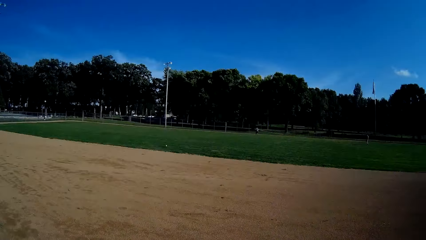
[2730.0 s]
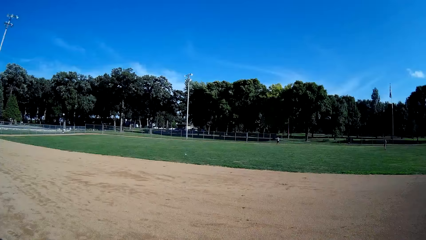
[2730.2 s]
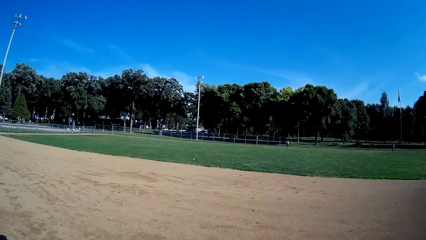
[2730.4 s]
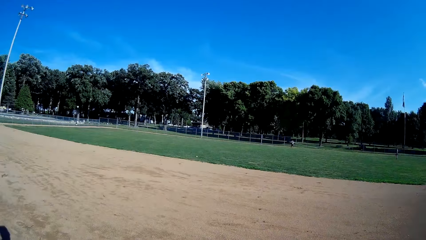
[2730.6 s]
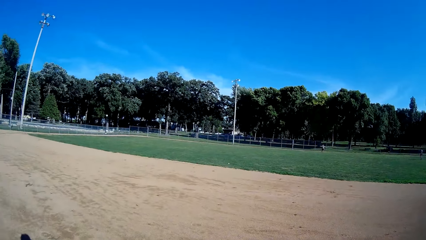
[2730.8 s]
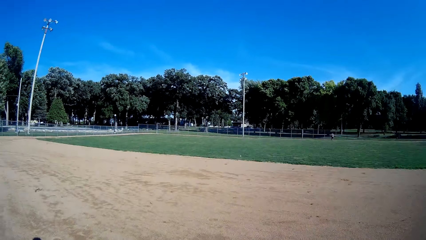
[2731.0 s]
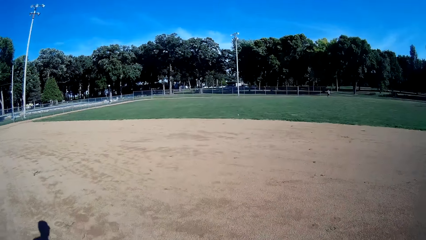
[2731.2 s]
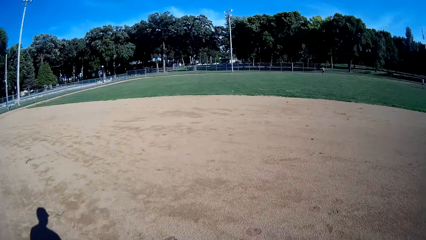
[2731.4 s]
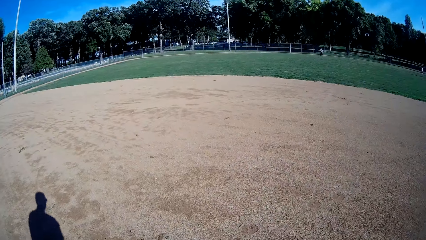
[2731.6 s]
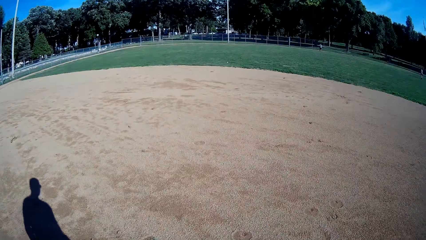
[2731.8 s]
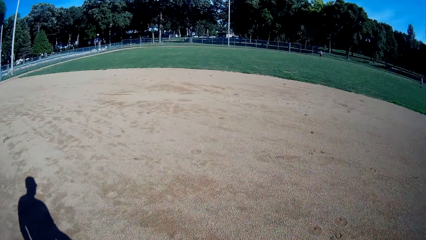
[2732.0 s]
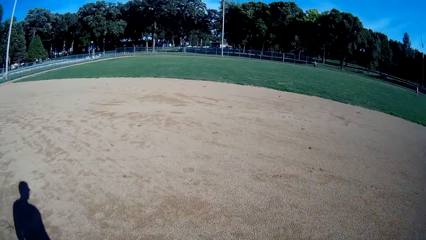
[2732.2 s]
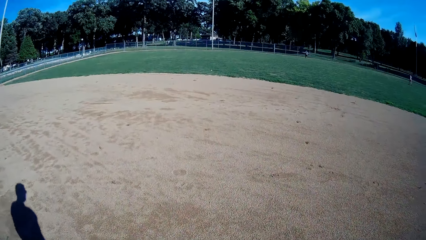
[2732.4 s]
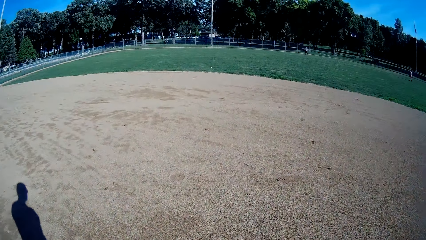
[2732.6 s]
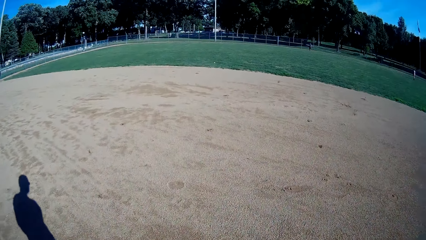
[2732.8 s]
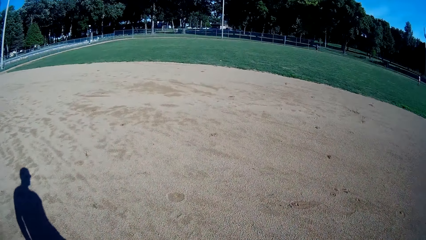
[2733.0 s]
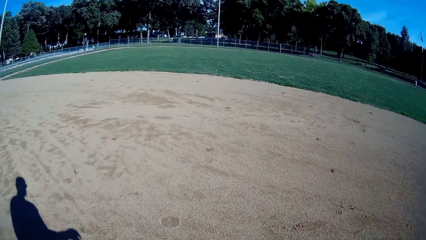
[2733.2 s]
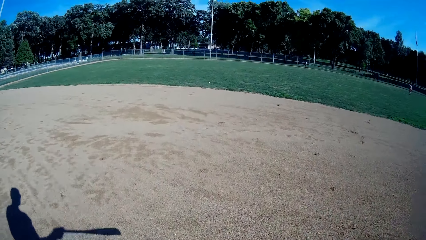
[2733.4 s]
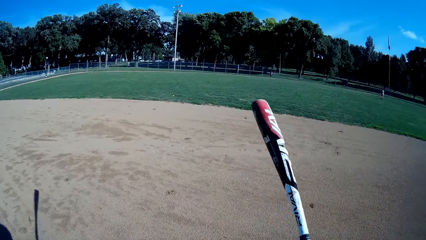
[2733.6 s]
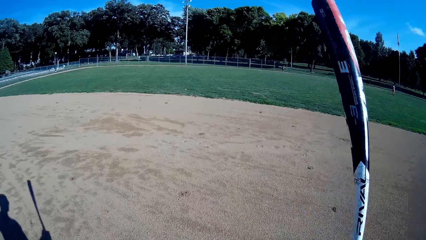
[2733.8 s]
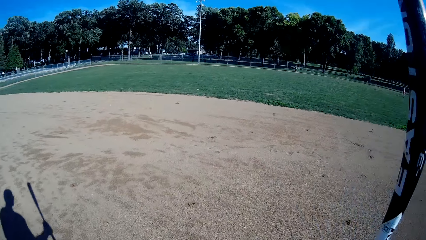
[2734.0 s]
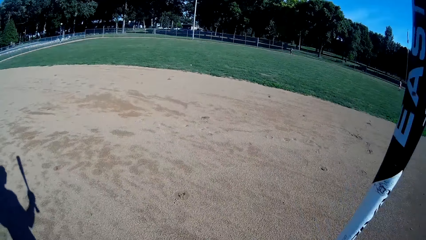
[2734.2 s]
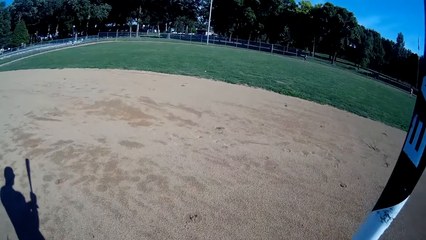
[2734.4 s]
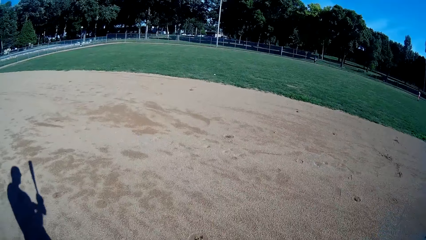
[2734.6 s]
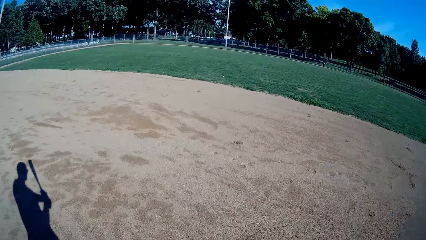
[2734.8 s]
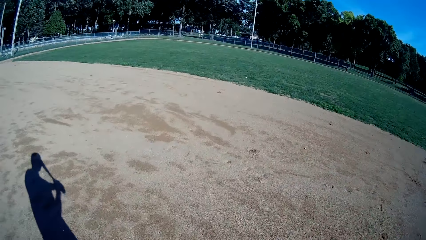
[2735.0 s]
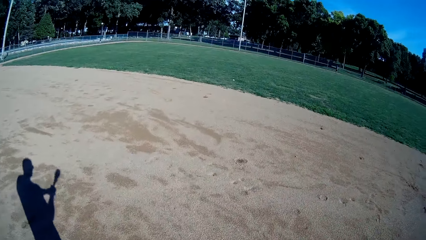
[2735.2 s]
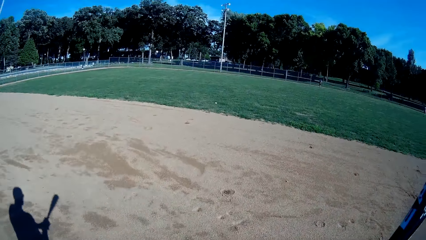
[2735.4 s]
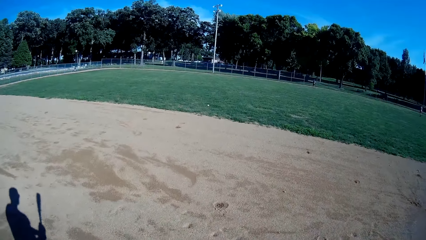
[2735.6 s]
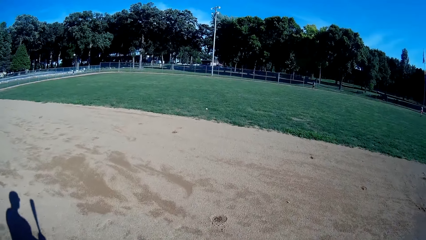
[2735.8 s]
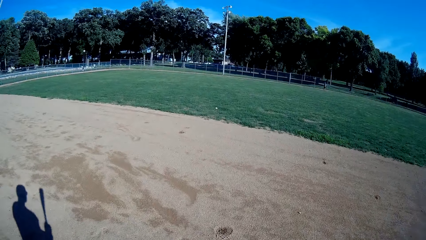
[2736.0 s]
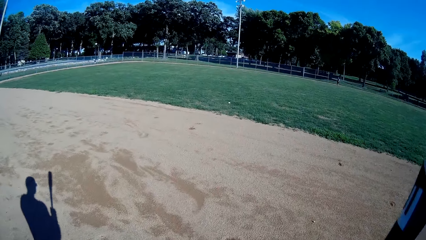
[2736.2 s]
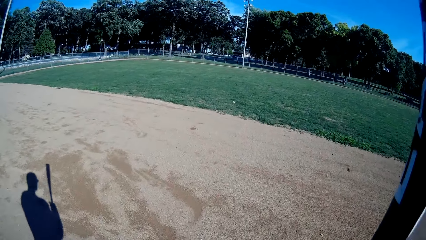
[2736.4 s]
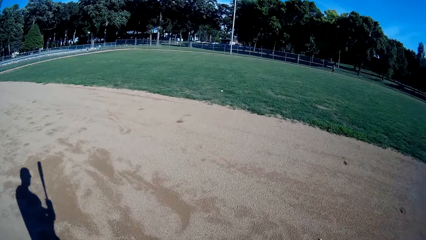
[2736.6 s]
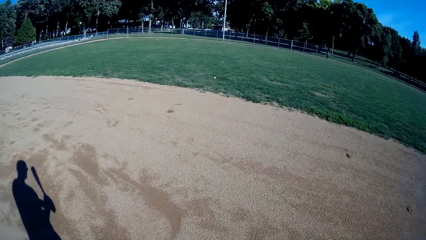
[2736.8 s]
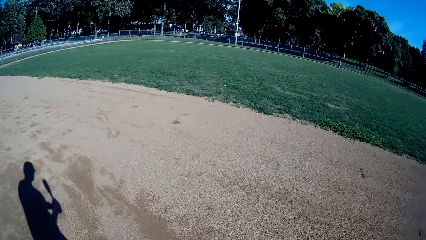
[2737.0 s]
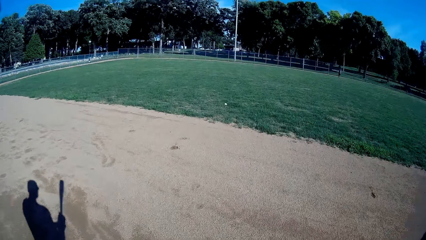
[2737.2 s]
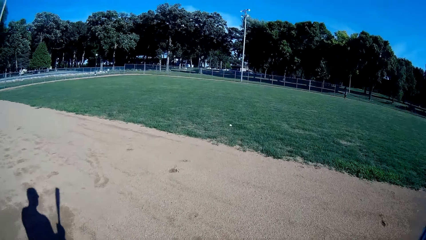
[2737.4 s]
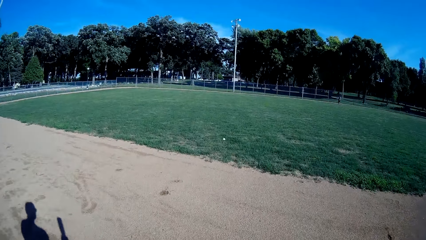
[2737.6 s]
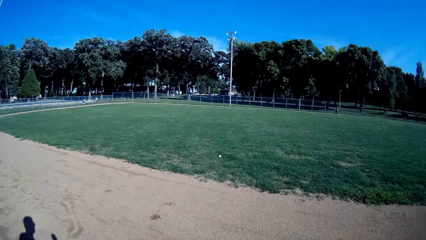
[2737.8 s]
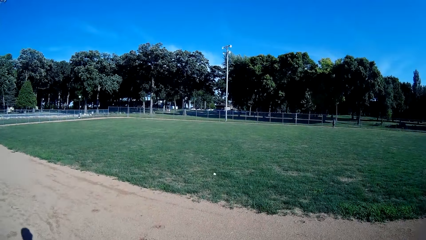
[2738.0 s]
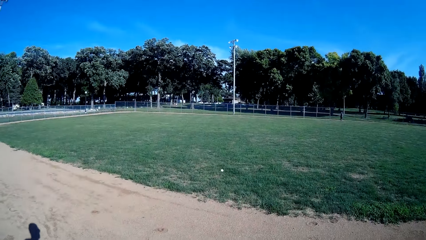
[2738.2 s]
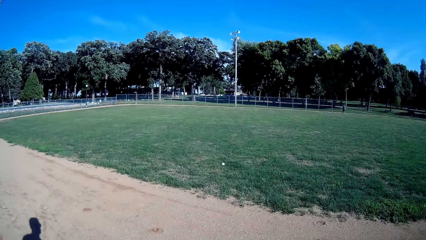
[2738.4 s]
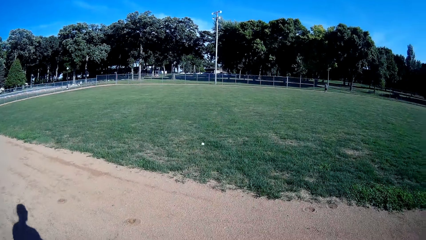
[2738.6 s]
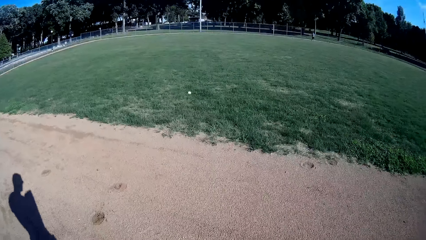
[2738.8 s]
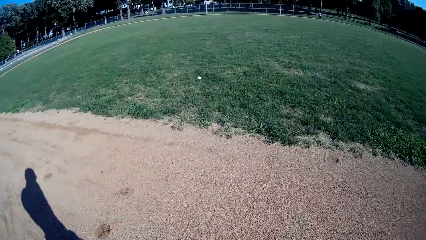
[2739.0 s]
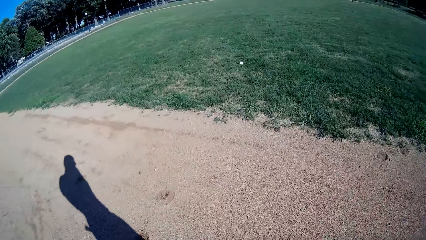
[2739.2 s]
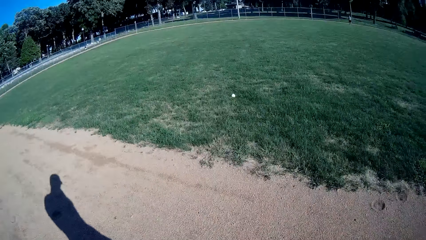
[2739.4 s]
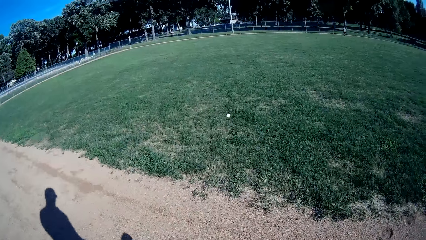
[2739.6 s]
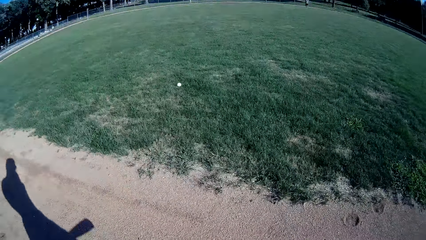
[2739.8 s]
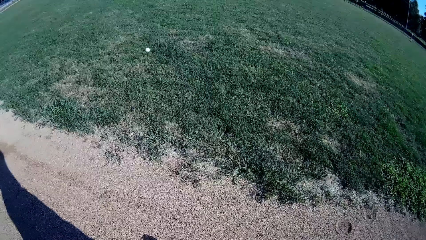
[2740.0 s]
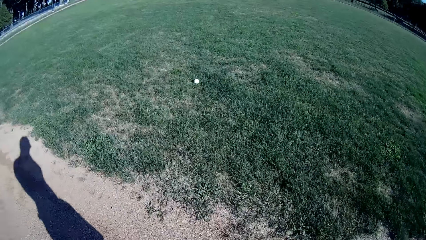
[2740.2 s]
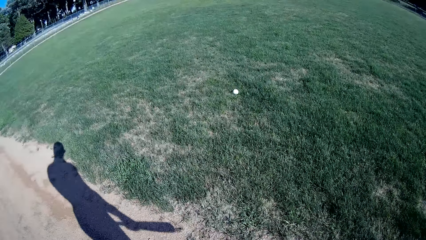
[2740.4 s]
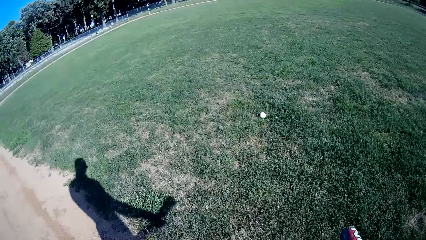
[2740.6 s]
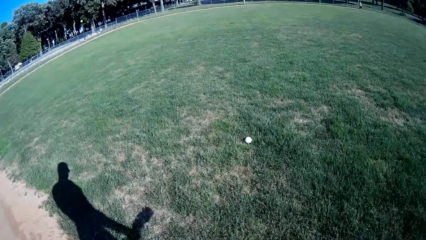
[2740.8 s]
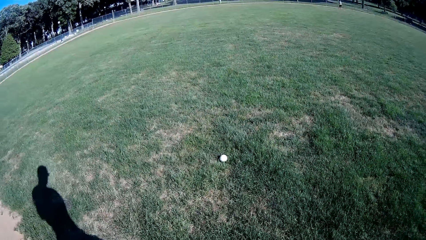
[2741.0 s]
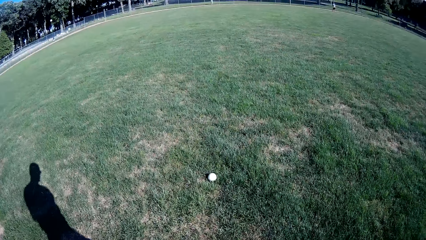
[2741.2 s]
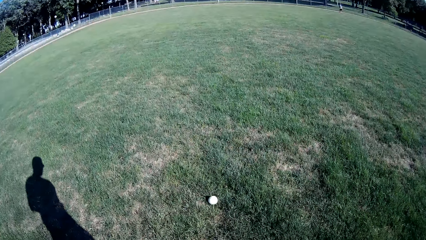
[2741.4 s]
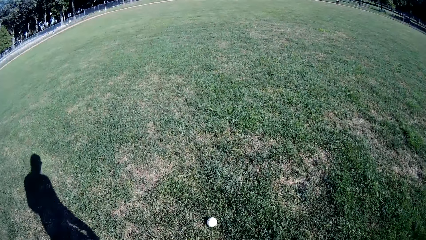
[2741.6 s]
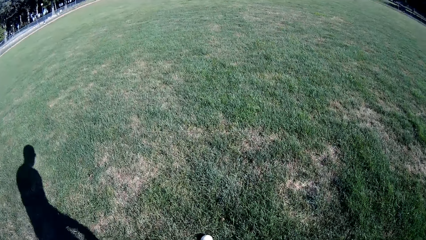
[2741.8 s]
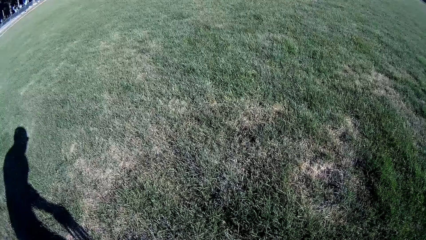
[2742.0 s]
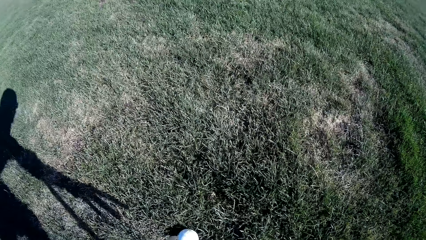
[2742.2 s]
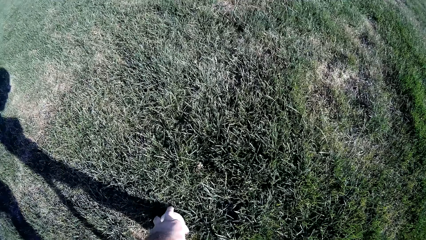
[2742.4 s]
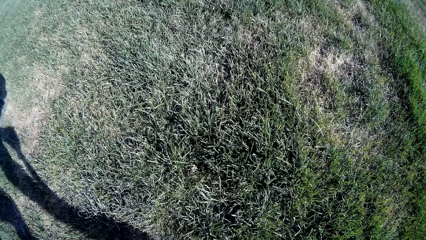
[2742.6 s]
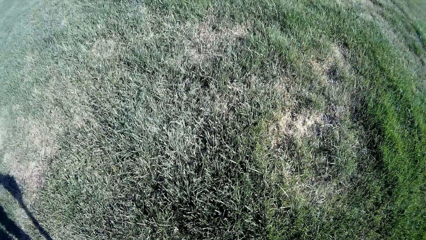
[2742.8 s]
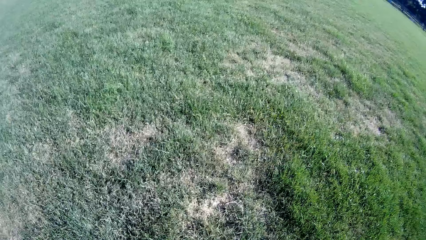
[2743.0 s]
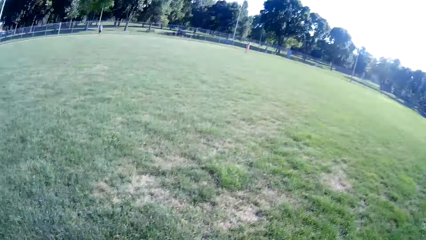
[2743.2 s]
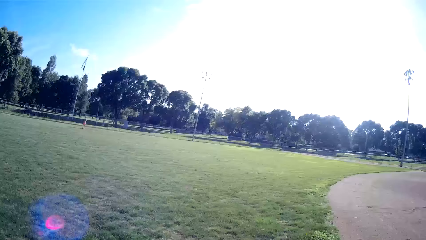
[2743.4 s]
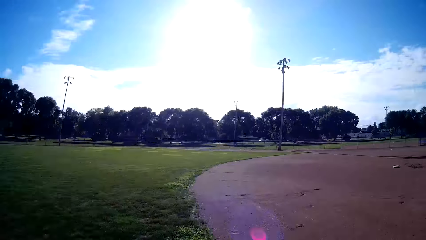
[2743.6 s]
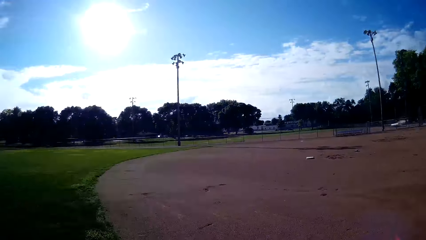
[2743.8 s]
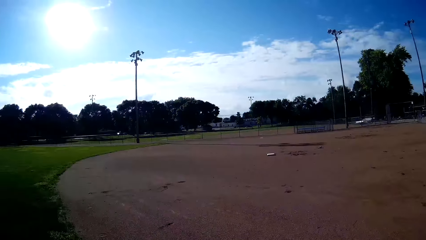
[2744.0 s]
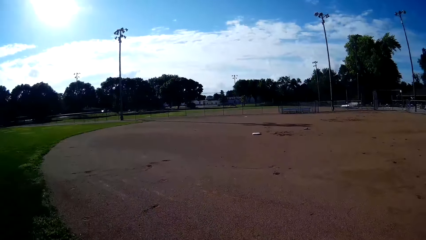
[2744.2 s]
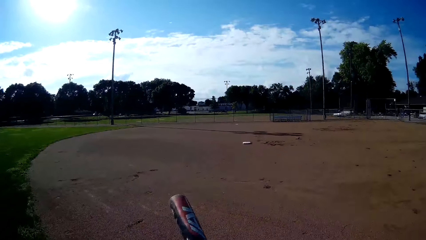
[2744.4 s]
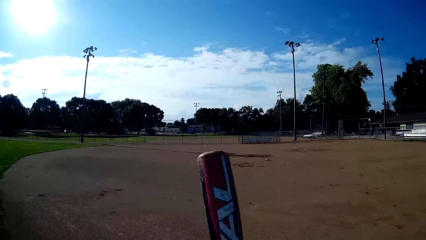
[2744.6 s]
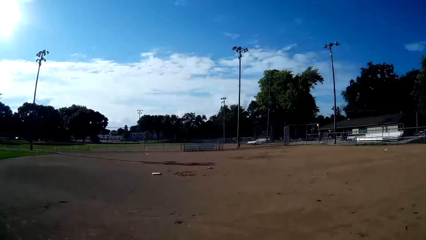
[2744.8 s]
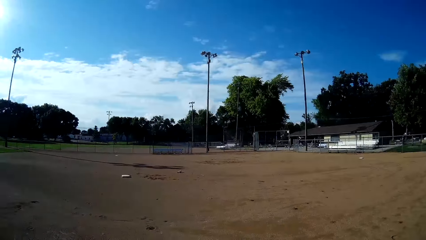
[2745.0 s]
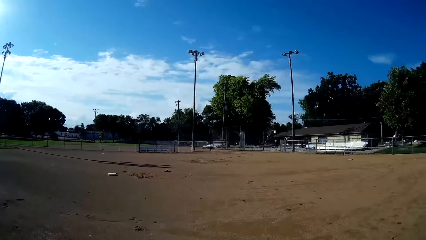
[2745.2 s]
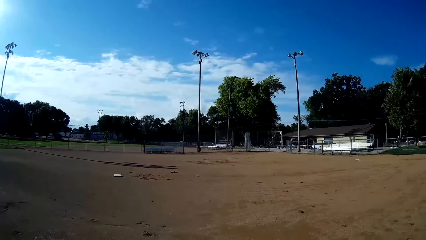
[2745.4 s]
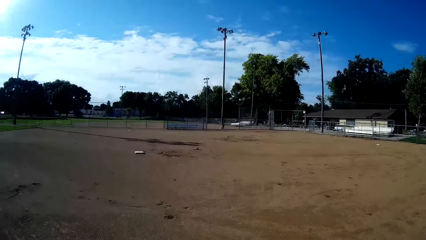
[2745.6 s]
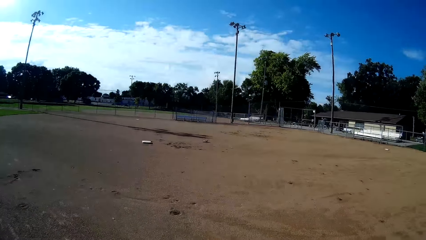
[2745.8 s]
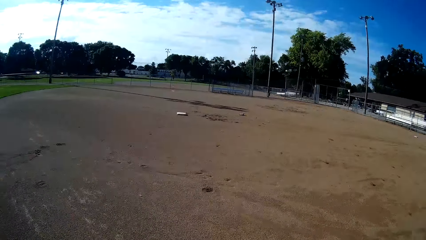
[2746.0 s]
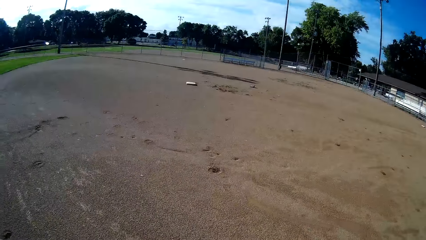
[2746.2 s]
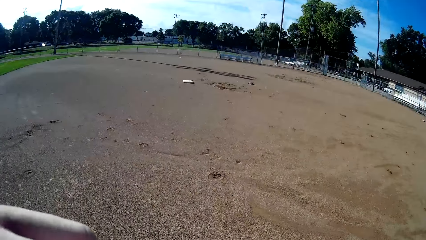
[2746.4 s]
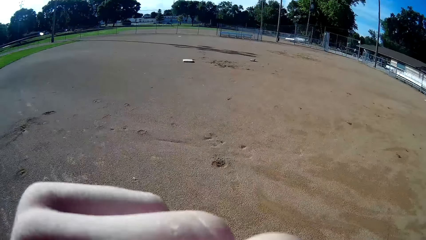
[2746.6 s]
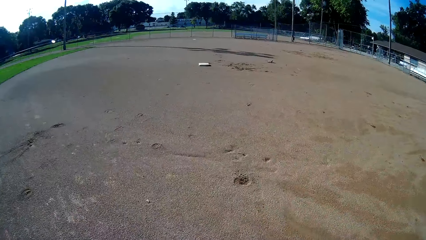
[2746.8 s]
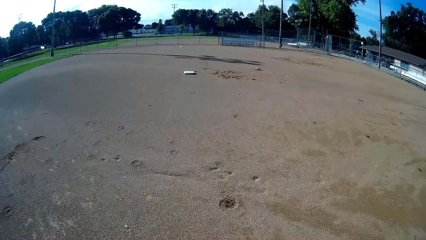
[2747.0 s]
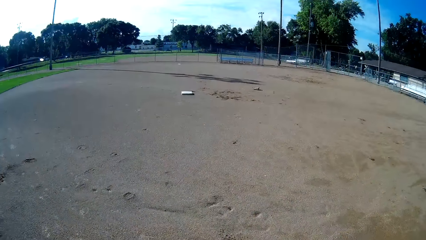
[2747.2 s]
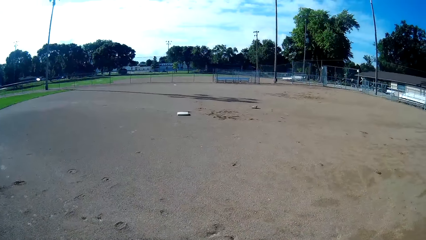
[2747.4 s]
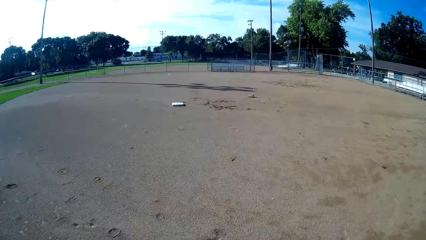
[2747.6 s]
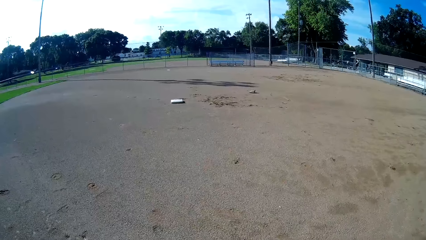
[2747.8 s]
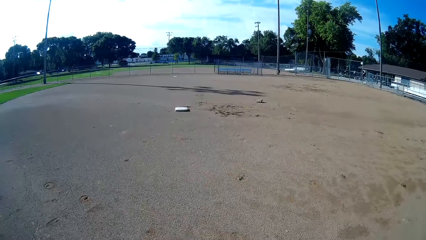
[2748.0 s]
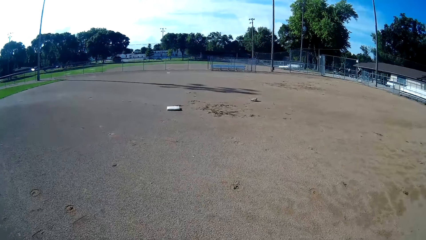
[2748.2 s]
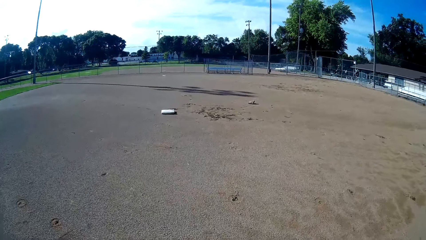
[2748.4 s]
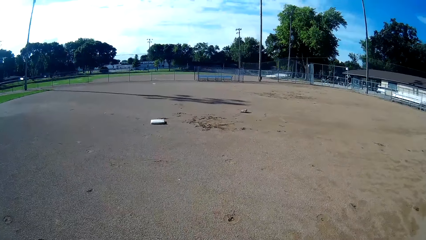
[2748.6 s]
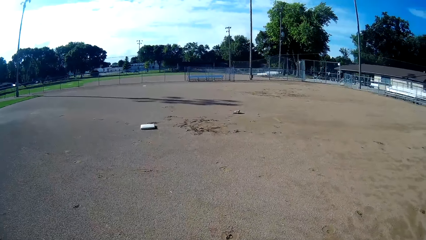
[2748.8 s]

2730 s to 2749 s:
The camera wearer walks towards the ball on the ground. They raise the baseball bat. They walk around the field. They pick up the ball from the ground. They walk towards the baseball base. They walk around the field.
